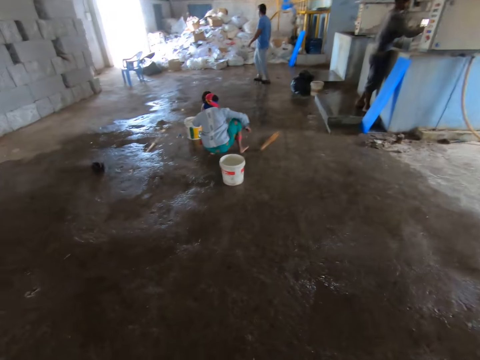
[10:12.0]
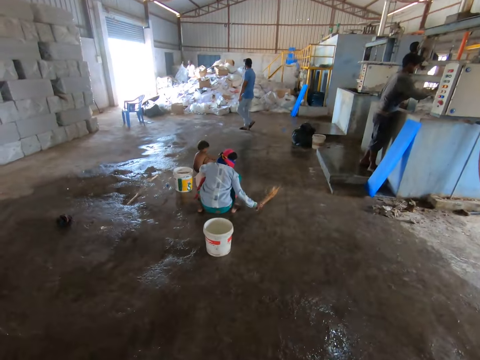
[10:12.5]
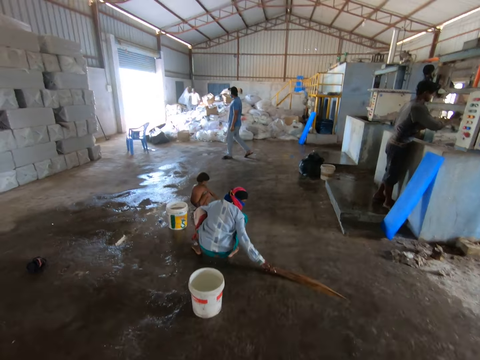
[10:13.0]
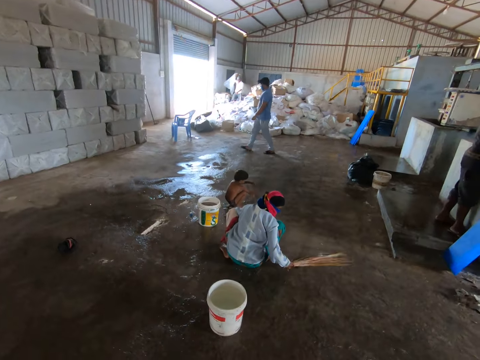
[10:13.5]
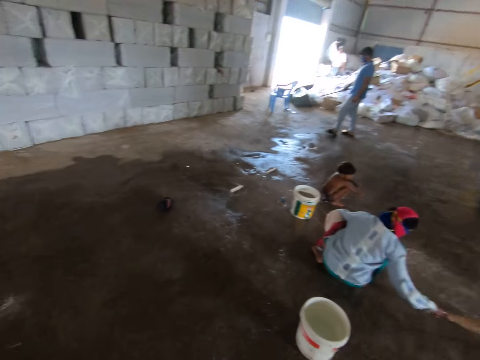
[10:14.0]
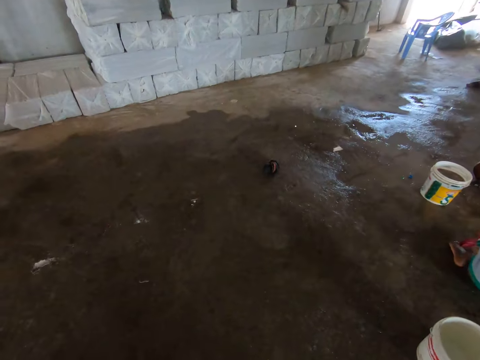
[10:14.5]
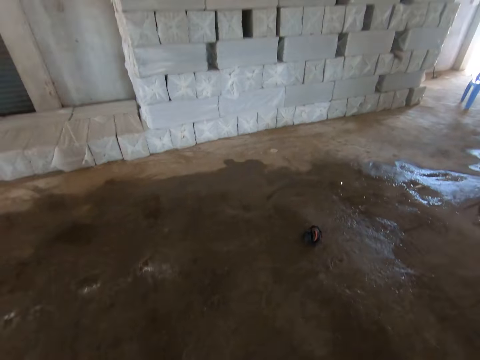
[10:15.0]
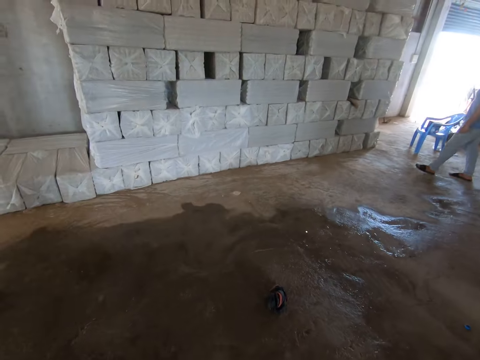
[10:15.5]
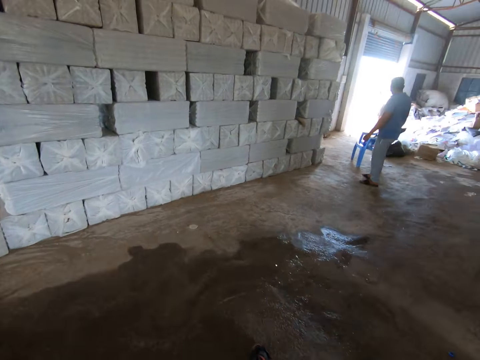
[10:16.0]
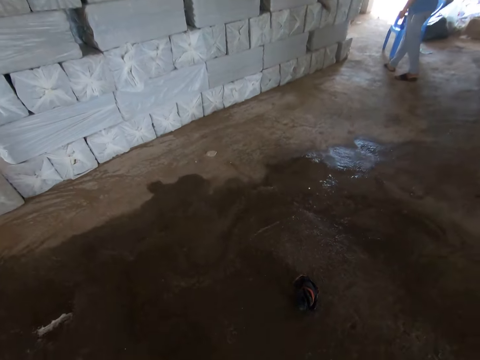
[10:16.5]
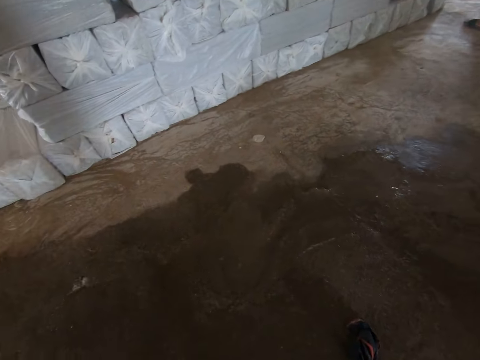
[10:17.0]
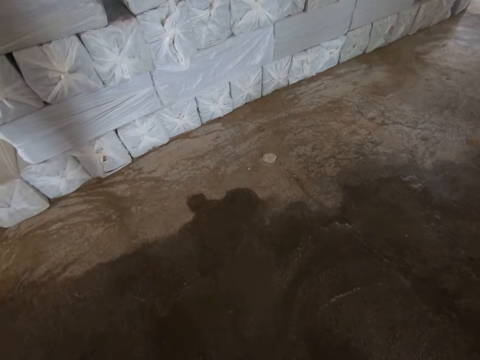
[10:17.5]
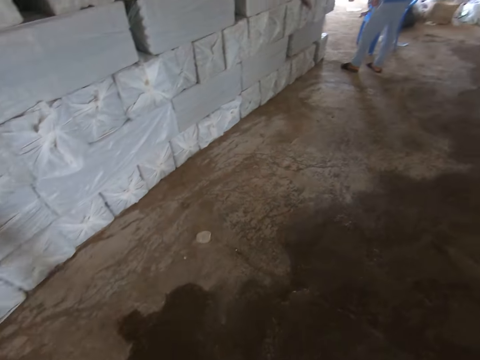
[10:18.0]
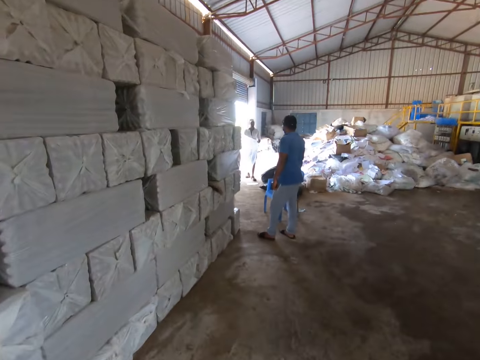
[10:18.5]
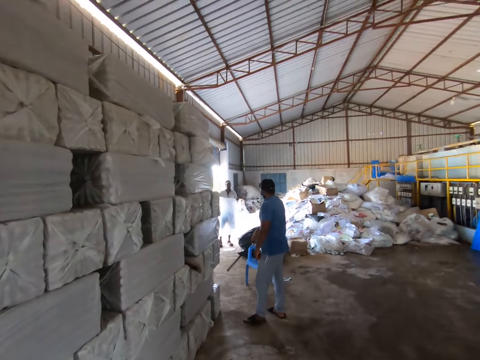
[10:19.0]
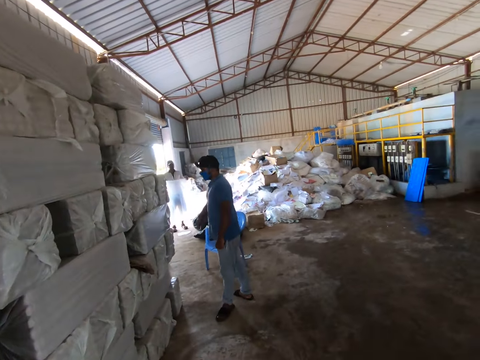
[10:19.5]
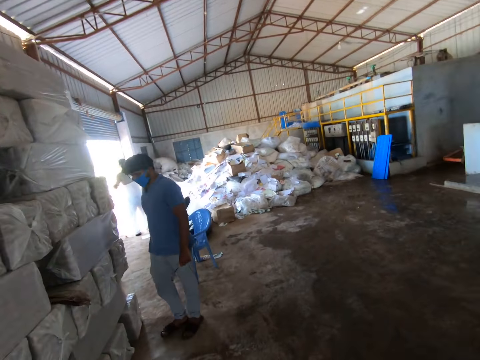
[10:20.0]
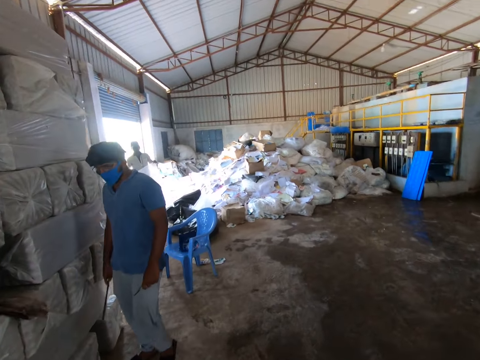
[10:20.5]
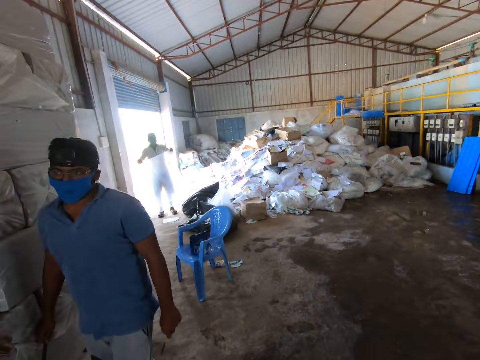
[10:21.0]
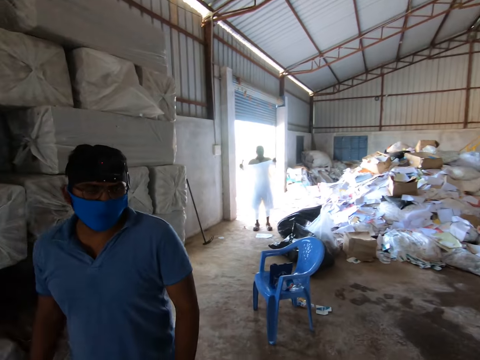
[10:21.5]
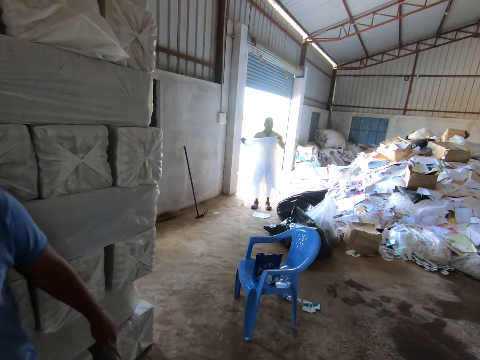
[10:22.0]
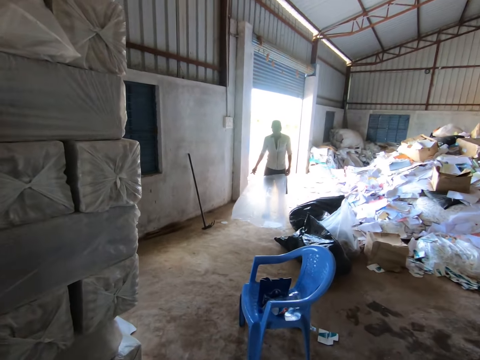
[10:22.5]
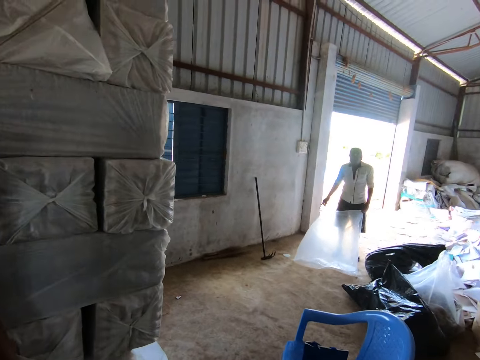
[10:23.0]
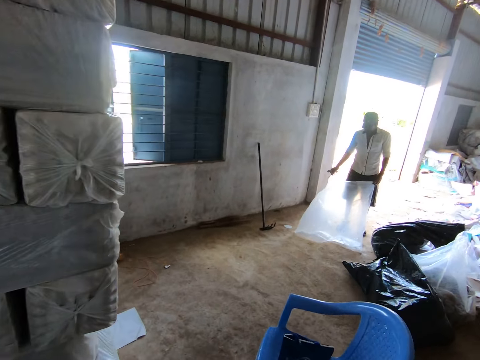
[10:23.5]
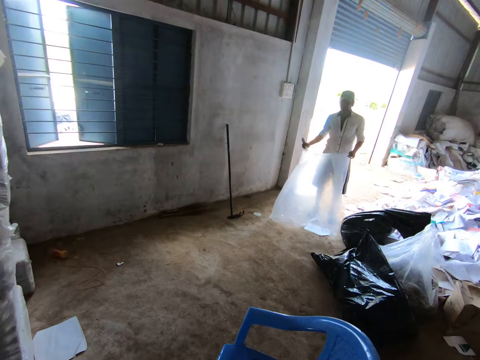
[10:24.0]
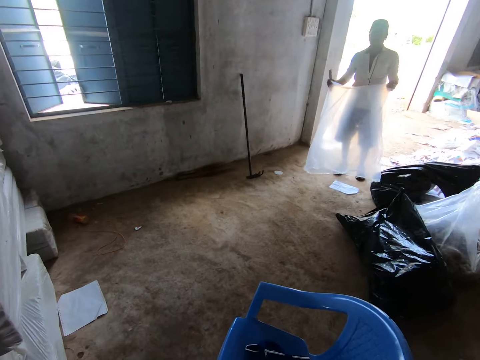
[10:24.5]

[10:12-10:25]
The camera wearer looks down. They look around, walk in front, look in front and talk to a person.

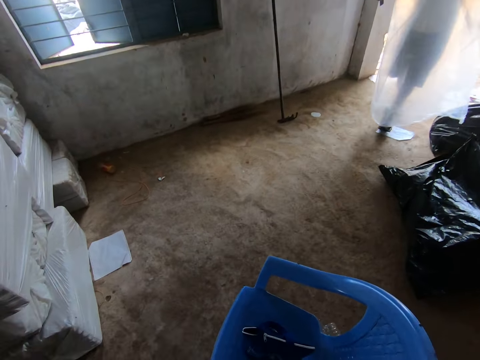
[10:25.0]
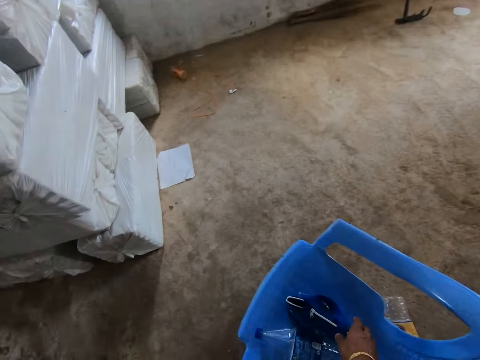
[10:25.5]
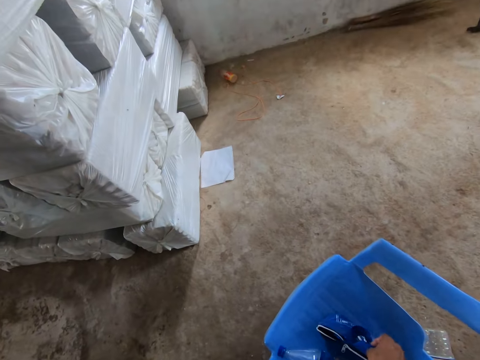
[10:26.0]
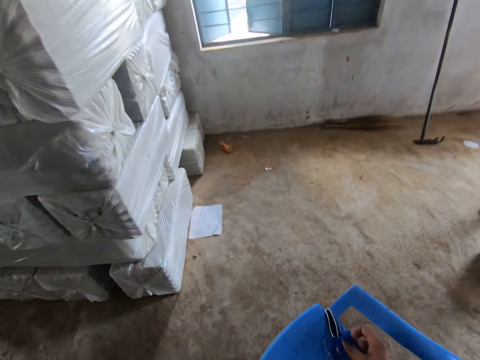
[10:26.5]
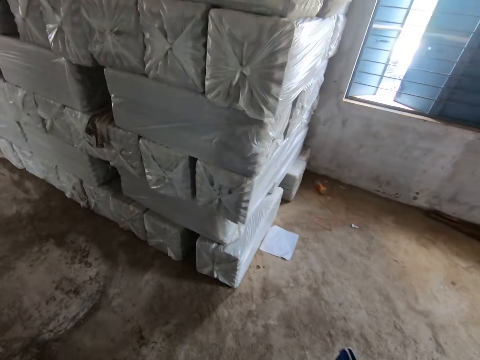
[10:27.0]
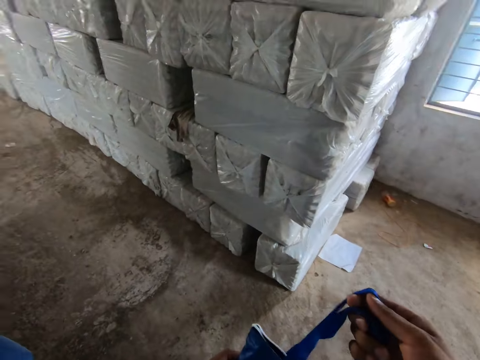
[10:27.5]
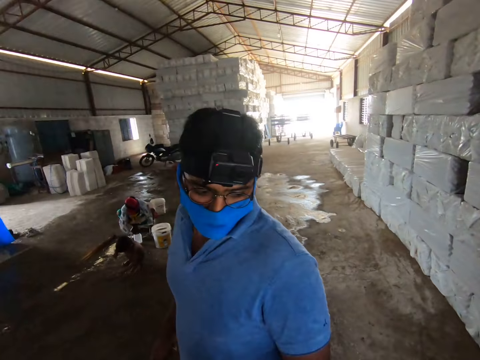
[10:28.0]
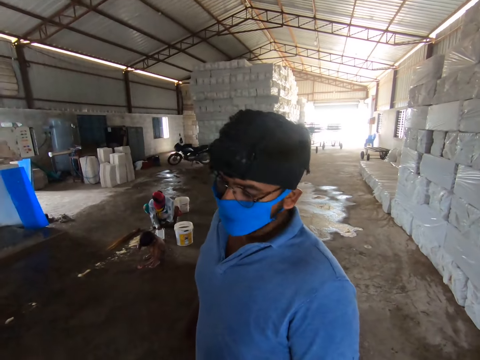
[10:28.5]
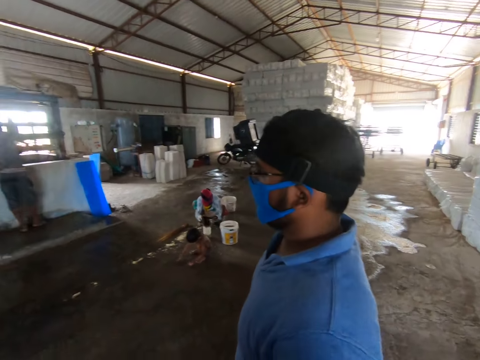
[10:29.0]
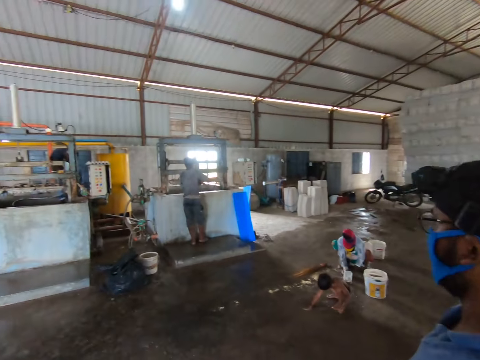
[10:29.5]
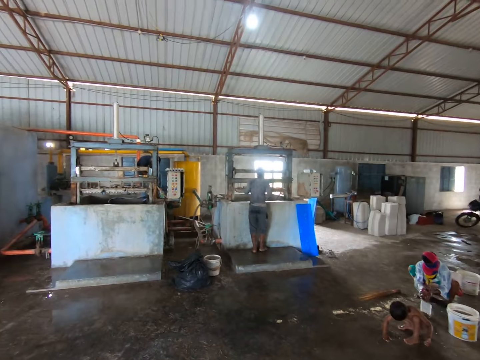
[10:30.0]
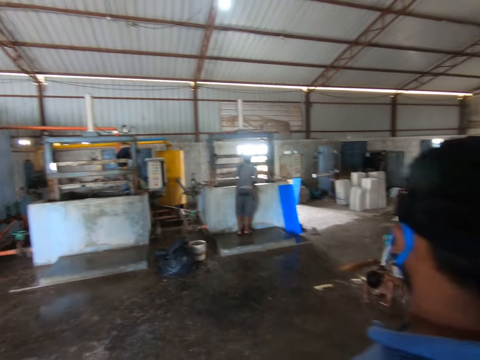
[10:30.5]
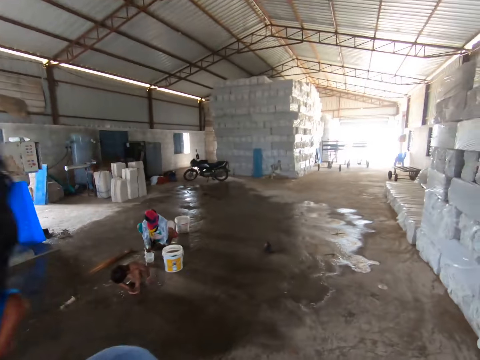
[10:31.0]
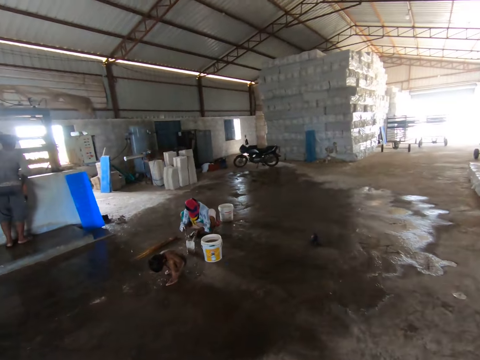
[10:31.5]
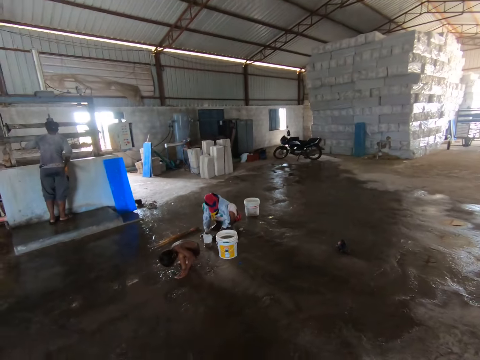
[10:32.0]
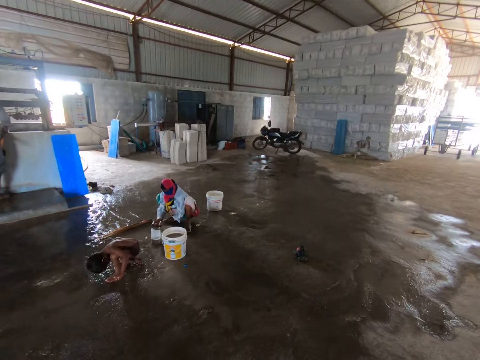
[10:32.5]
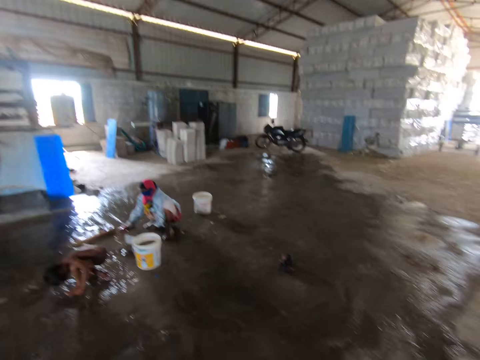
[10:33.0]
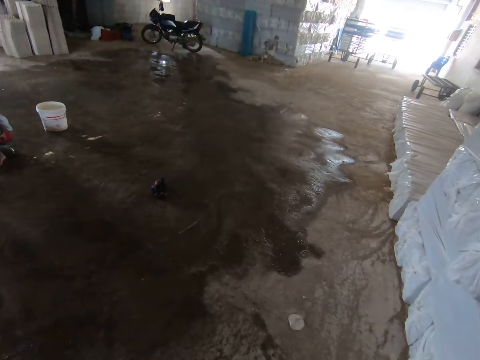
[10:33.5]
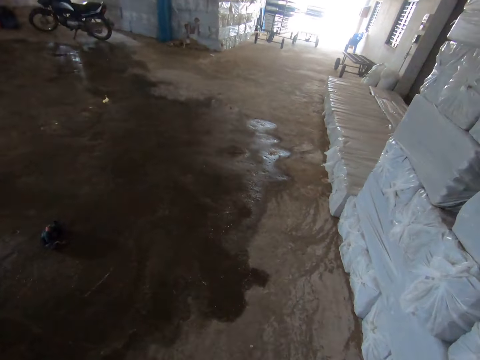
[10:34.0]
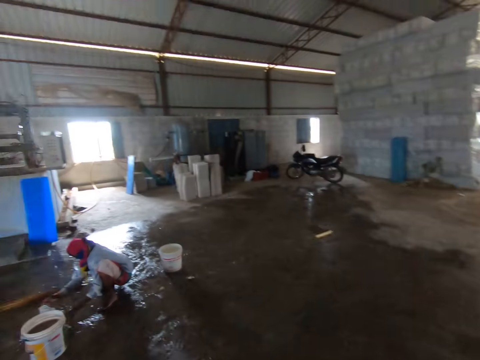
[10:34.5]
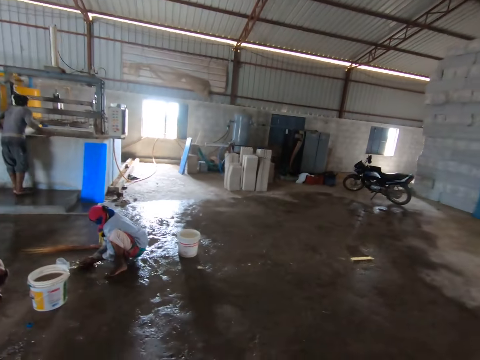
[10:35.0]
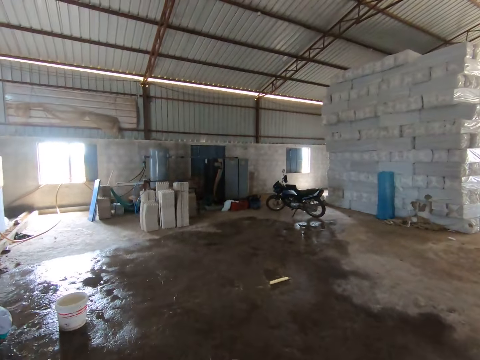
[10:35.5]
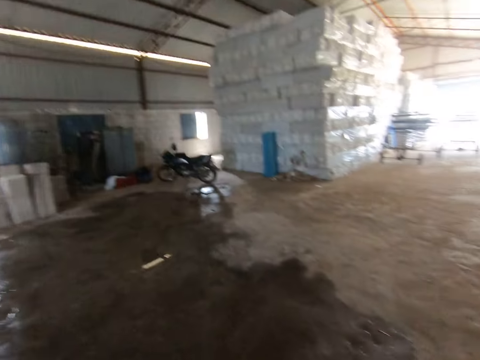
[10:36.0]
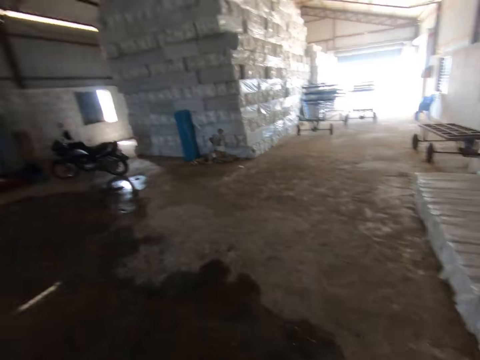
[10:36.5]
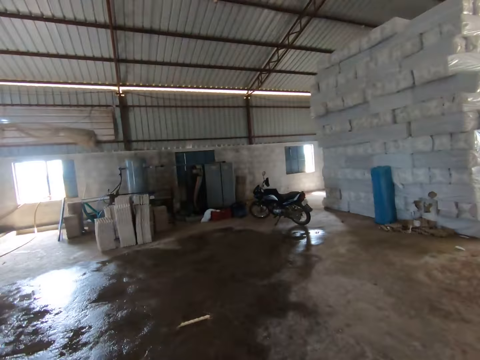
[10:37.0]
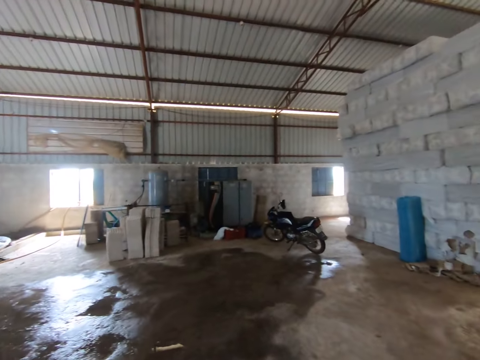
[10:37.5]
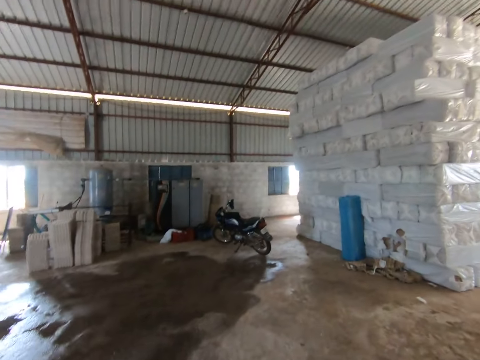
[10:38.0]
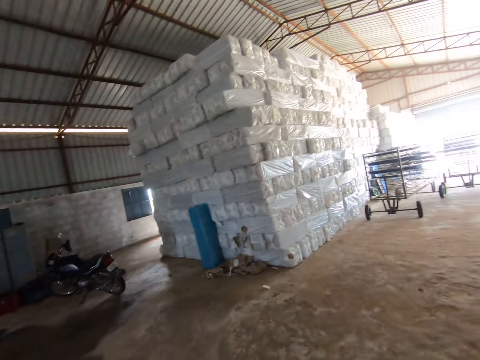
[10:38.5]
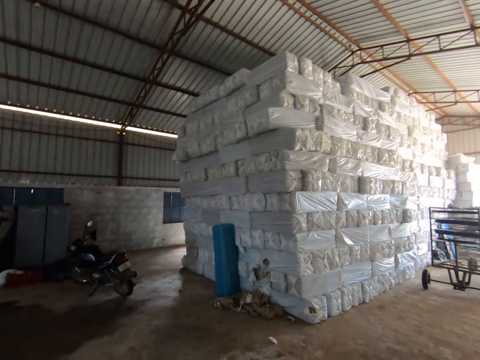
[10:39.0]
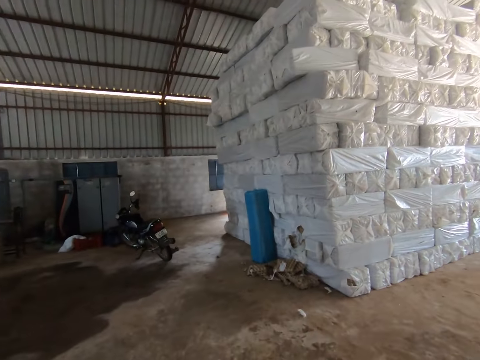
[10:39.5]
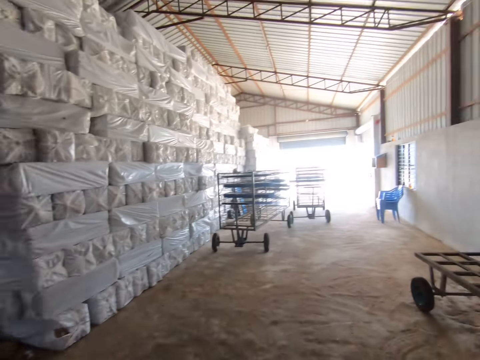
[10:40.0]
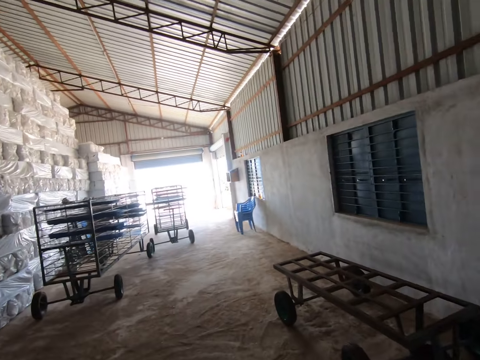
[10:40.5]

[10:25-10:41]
The camera wearer takes something from the plastic chair with the right hand. They talk. They turn around. They talk to a person. They look around. They walk around. They look around. They converse with another person. They look sideways.
